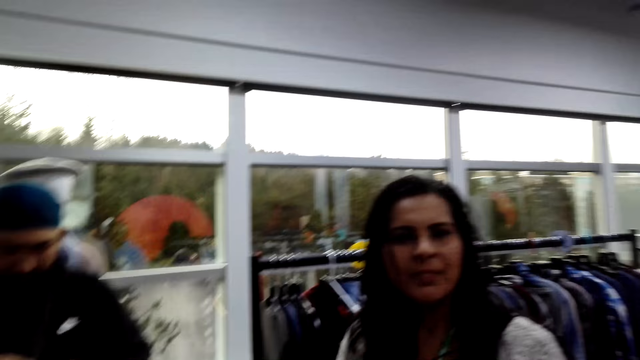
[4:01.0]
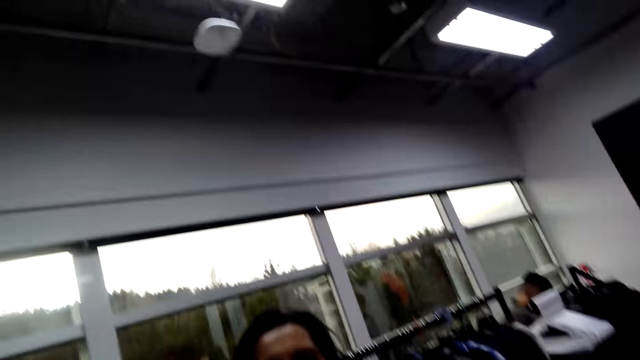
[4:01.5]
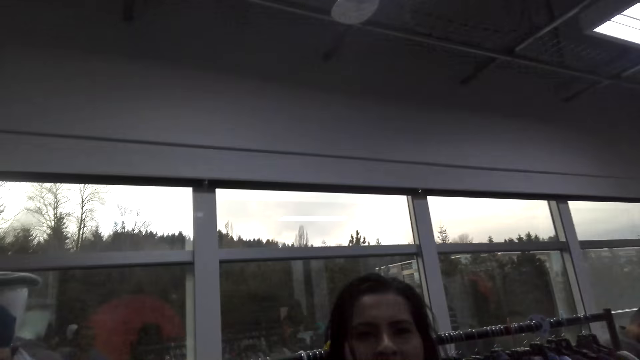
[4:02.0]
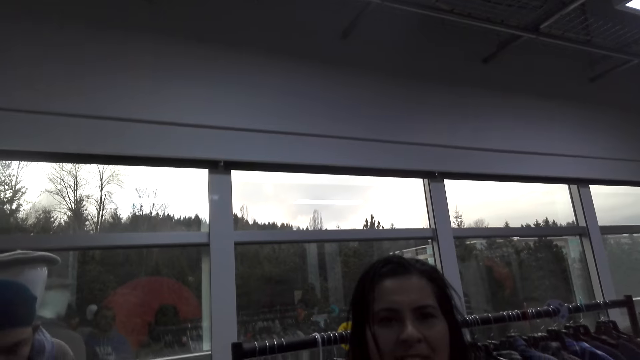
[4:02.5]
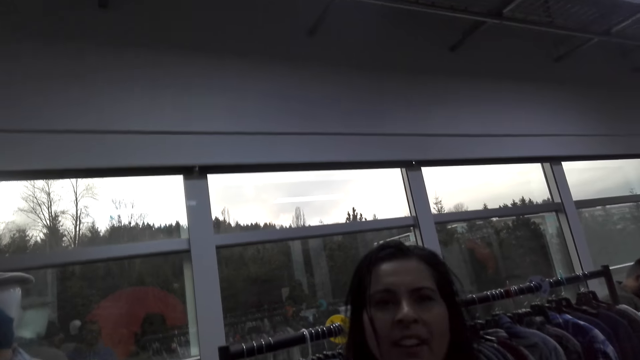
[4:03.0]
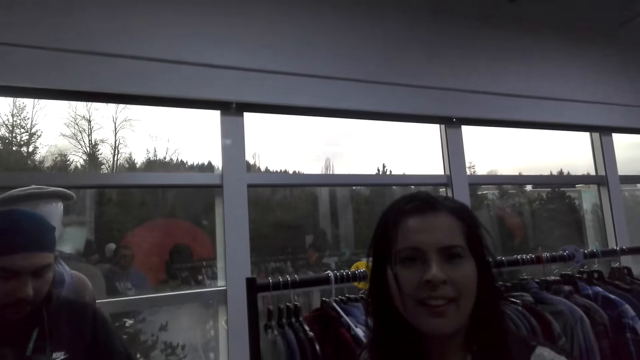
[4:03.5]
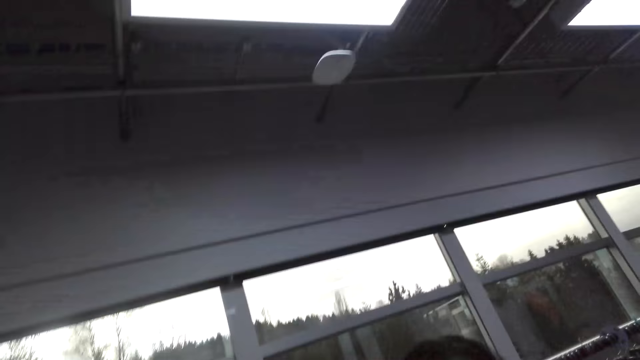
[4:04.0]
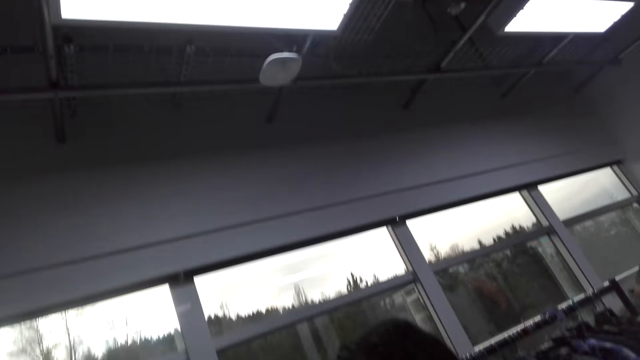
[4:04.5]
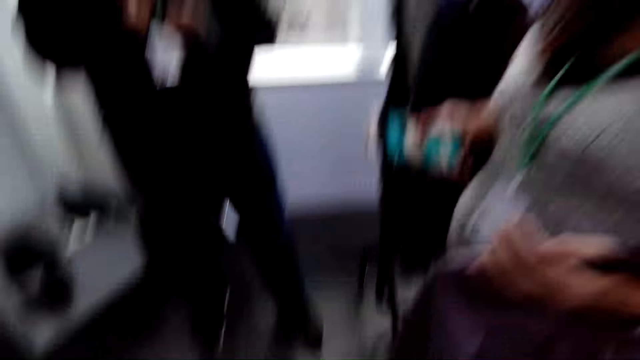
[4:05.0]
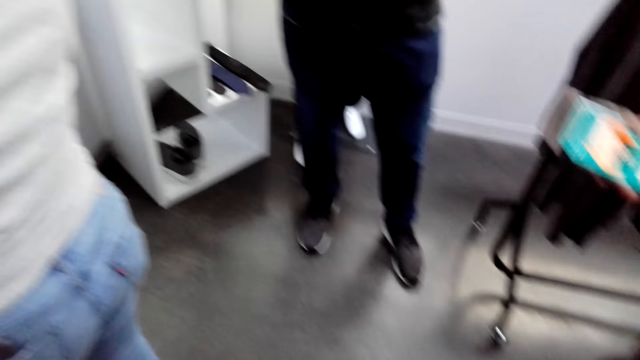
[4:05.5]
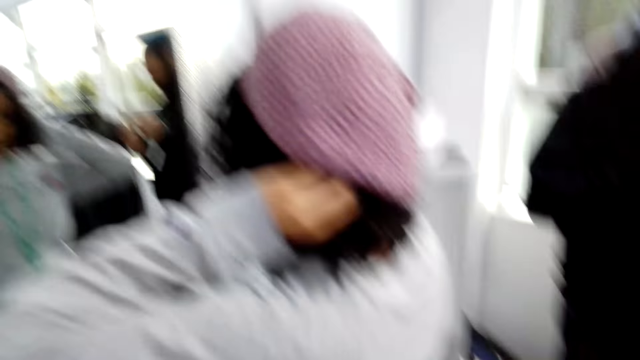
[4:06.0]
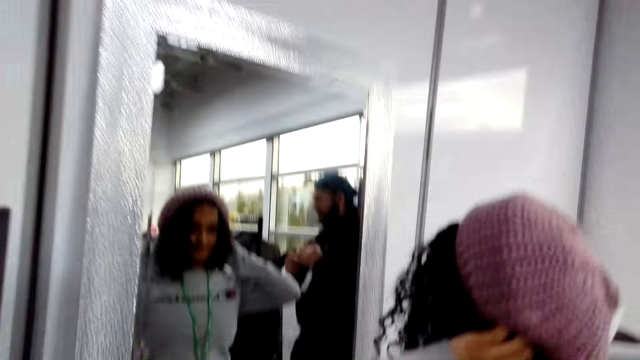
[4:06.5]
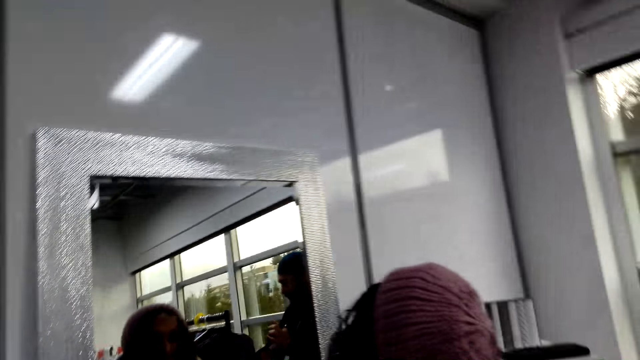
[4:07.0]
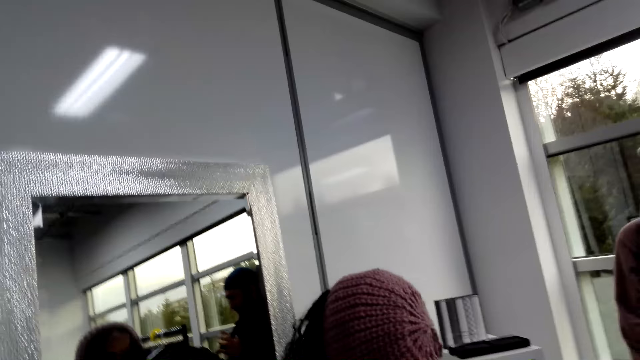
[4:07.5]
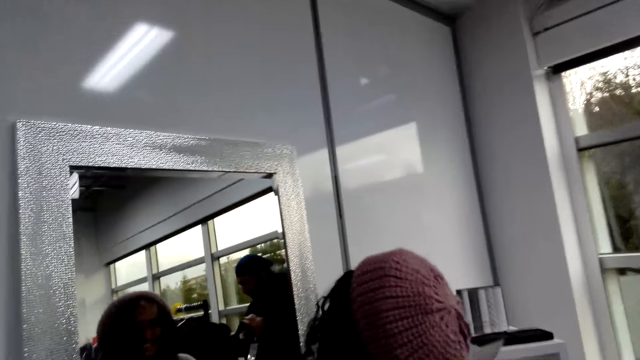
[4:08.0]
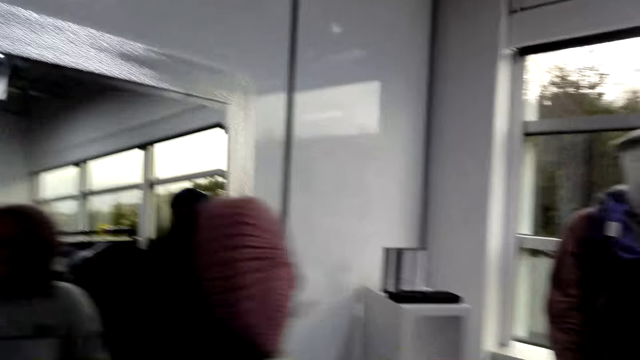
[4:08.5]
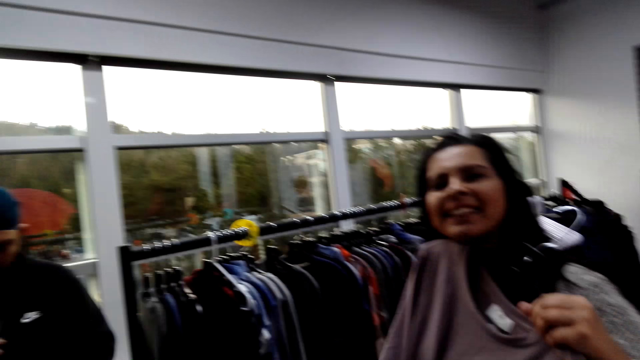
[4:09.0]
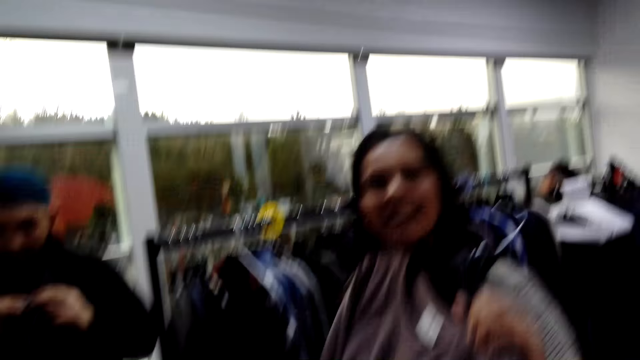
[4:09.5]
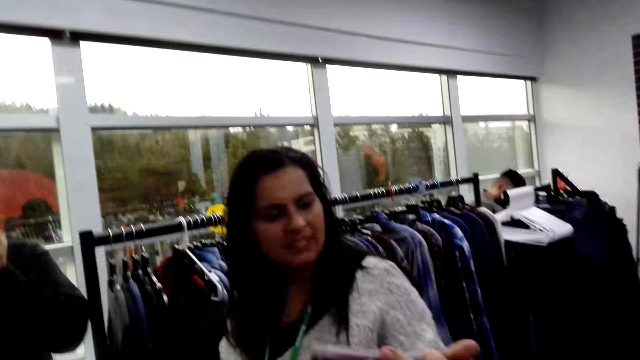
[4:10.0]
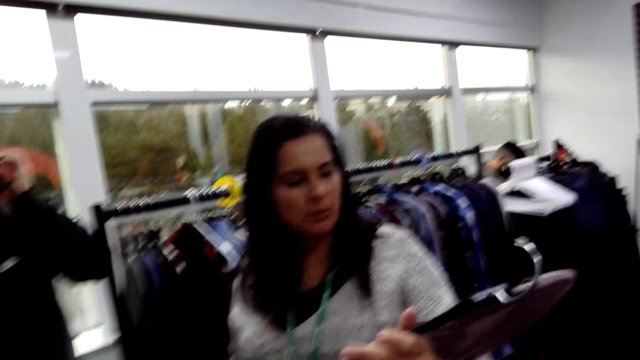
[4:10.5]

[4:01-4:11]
The camera wearer looks around. A person dialogues with the camera wearer. Another person fits a cap. The camera wearer looks around. Another person walks around.

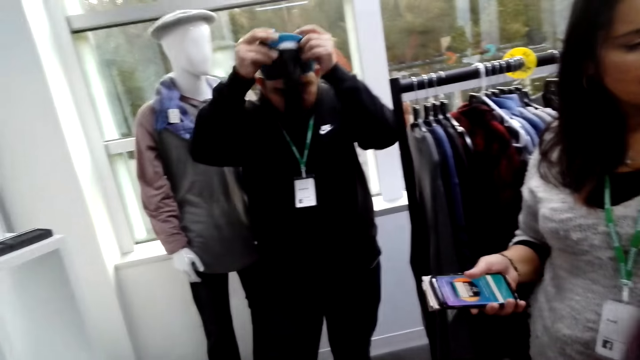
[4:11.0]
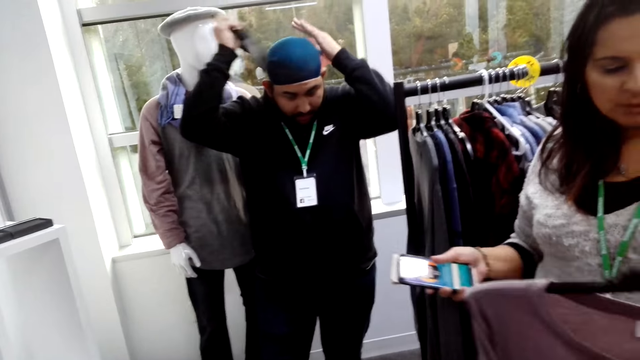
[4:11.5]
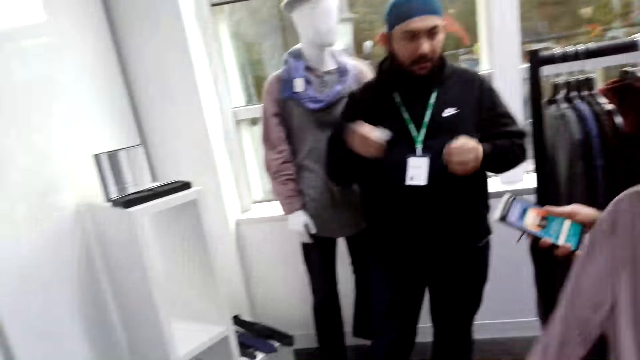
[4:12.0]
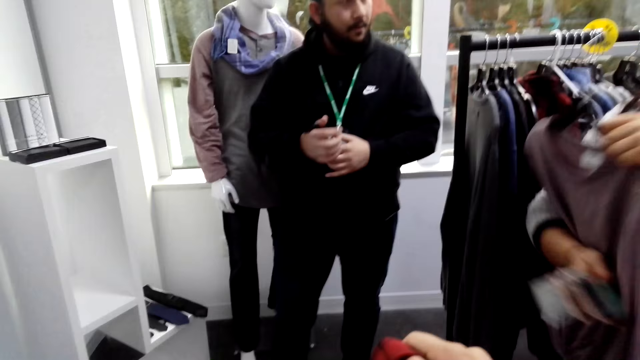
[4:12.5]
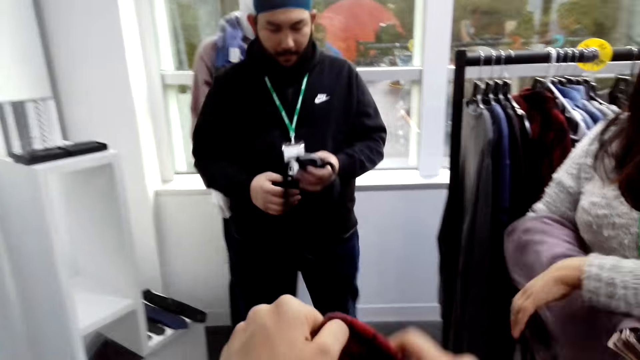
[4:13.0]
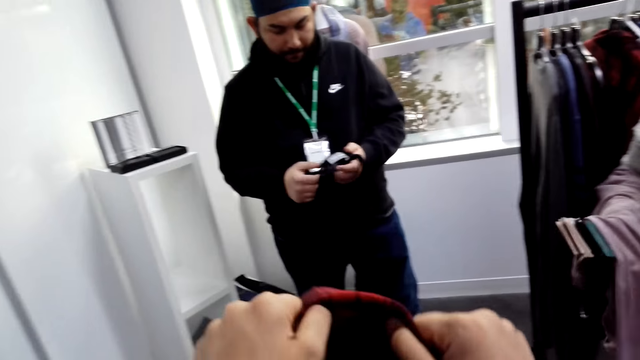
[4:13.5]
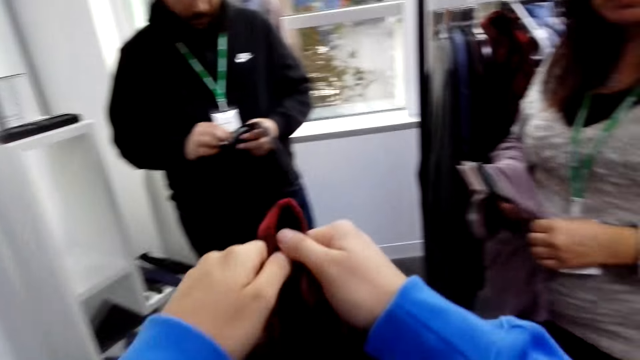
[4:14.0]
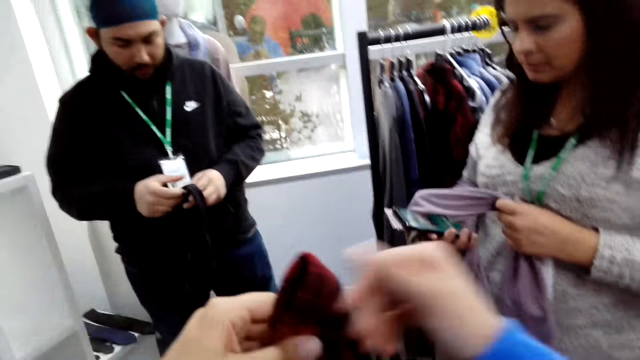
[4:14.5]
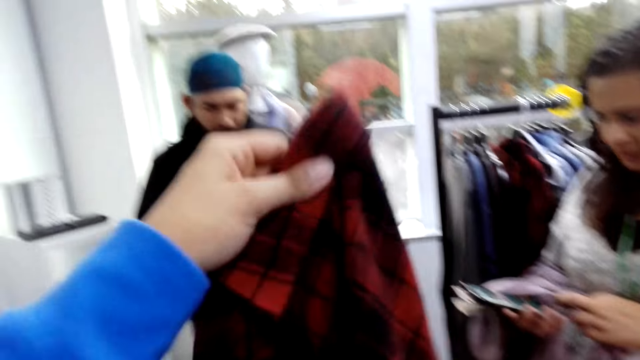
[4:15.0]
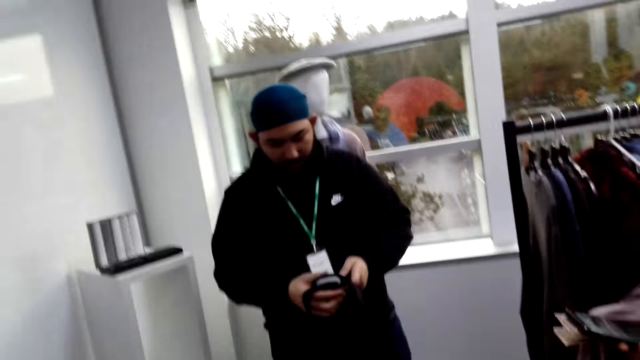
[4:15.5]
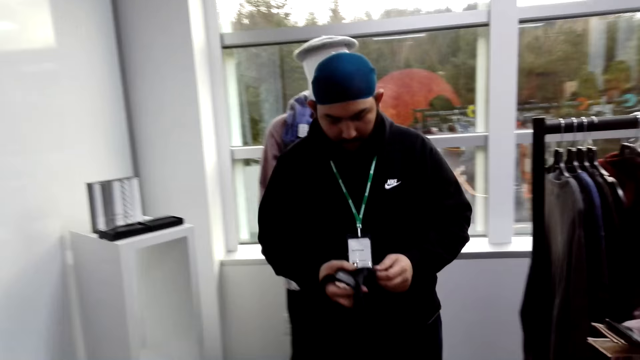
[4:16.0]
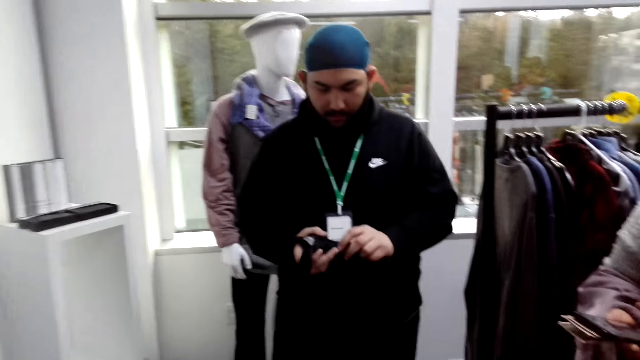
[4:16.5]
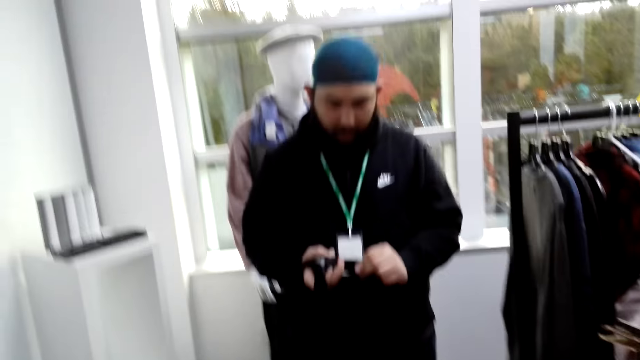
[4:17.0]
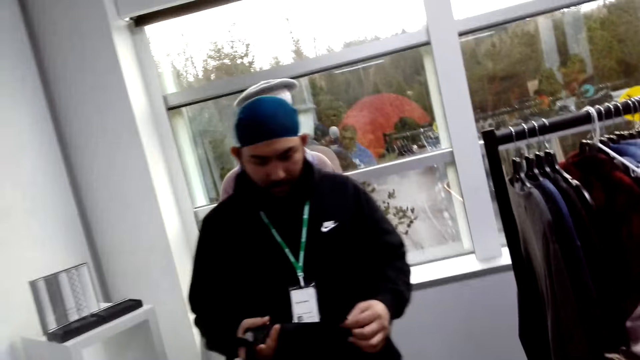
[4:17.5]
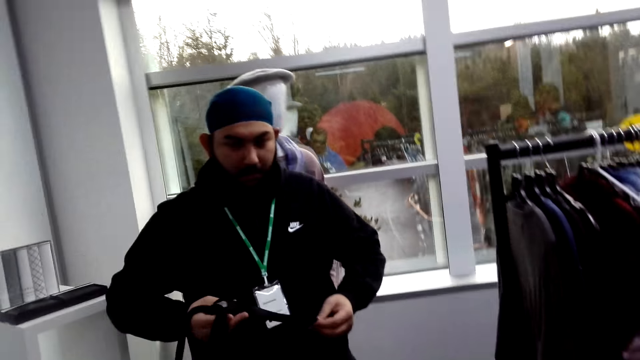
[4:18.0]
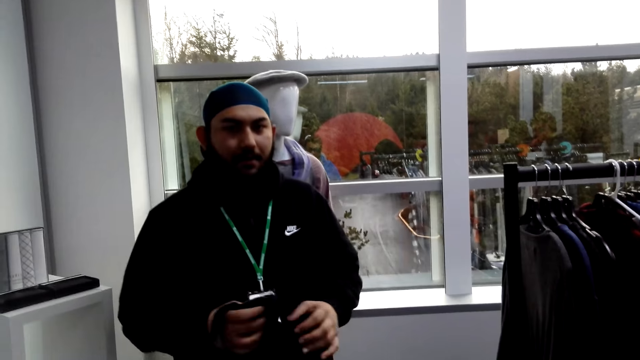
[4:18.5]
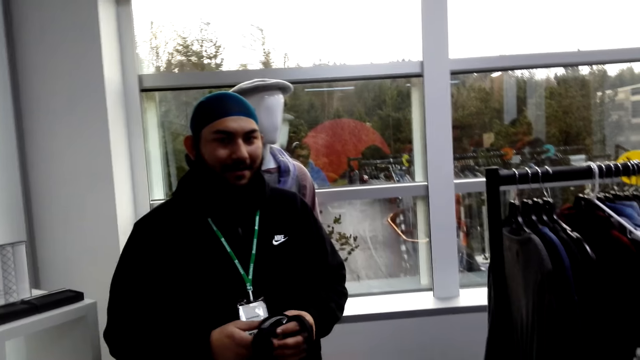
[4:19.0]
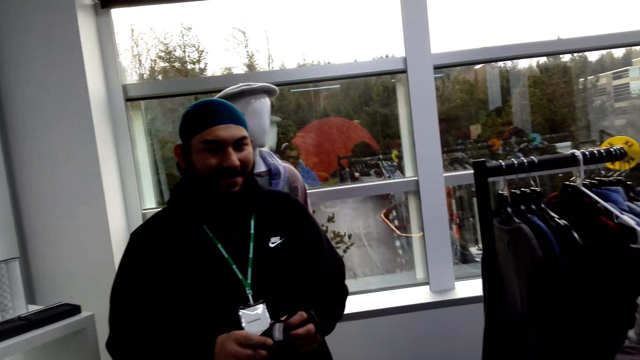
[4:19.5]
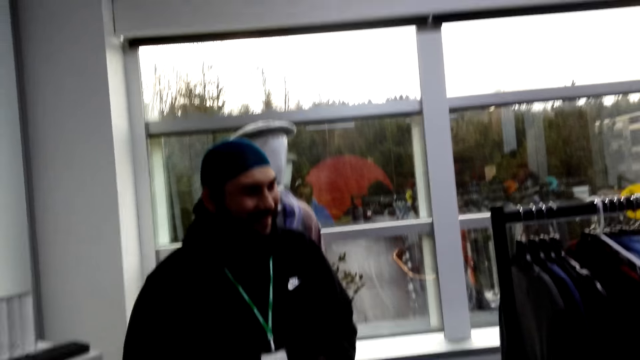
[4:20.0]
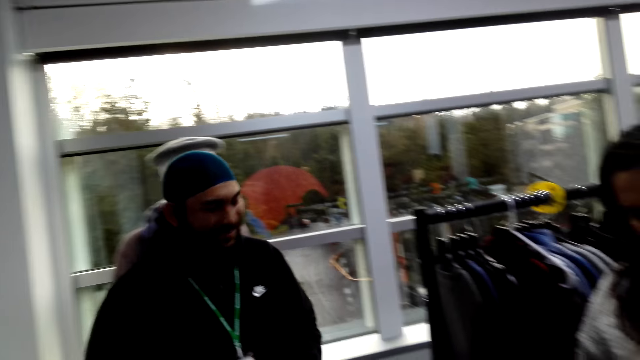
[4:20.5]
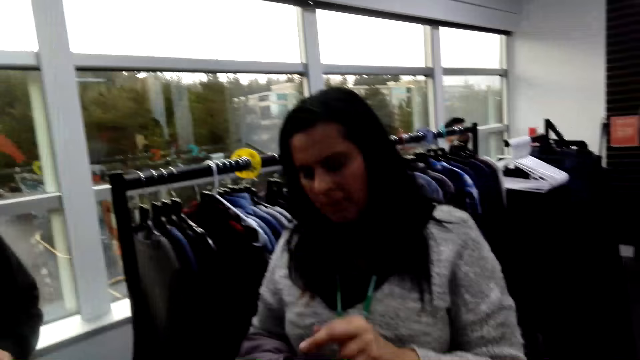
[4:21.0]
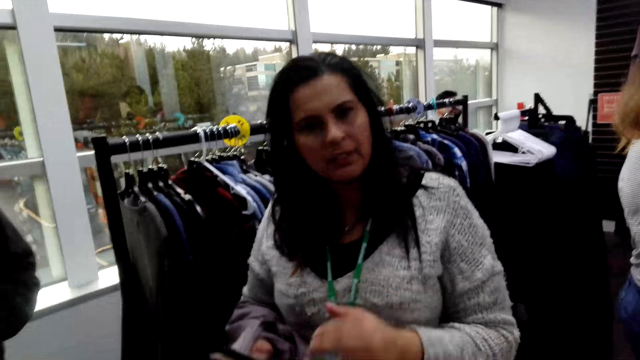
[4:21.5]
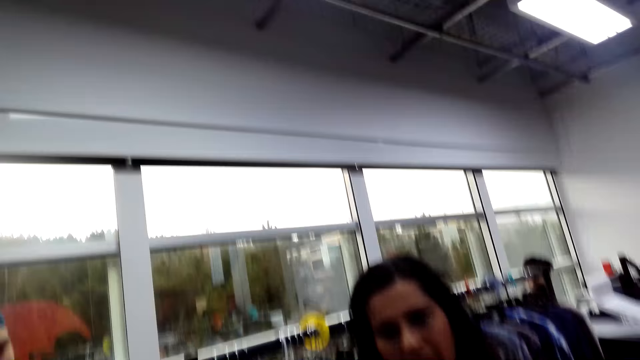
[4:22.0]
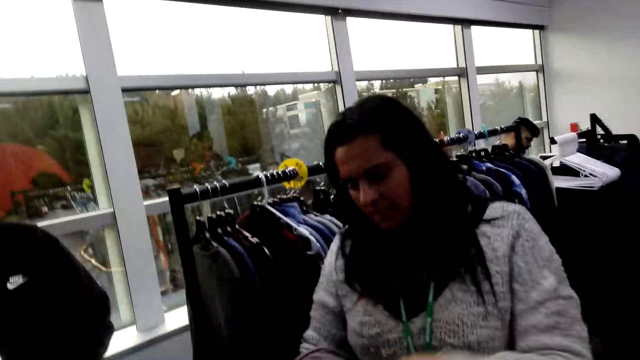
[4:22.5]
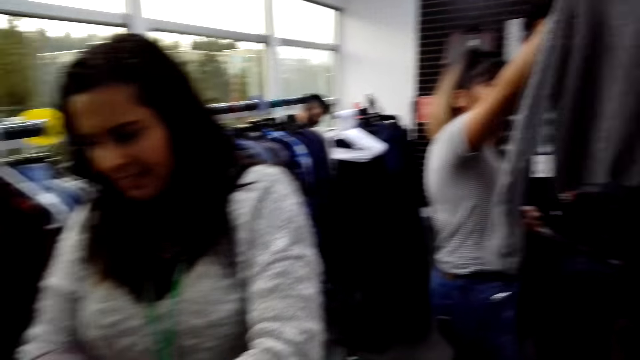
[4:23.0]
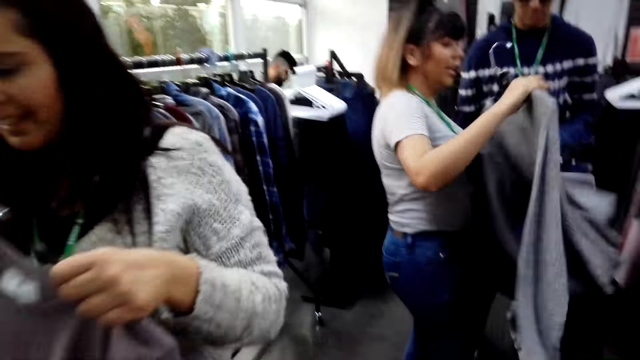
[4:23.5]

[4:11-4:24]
A person removes the tie. Another person holds a phone. The first person holds the tie with the right hand and walks around. A third person folds the shirt. The camera wearer folds the shirt. The first person walks around. The second person dialogues with the camera wearer.
